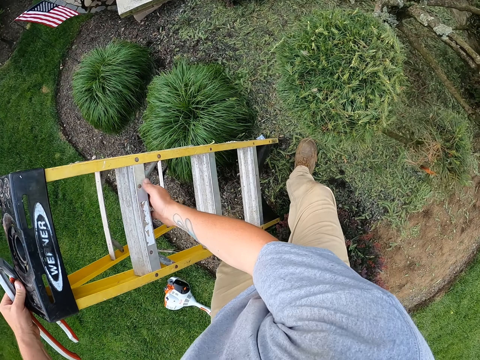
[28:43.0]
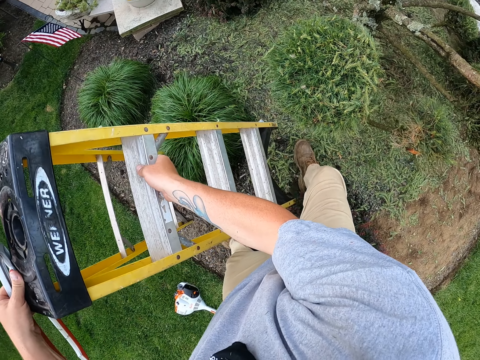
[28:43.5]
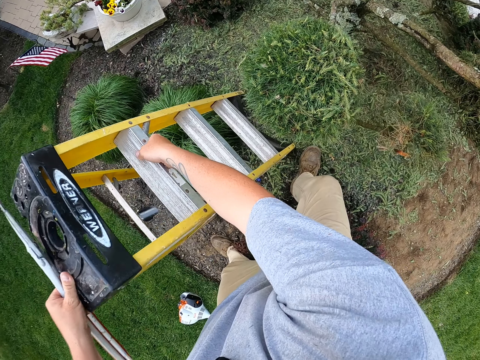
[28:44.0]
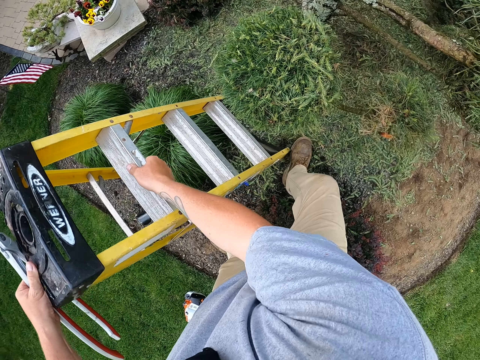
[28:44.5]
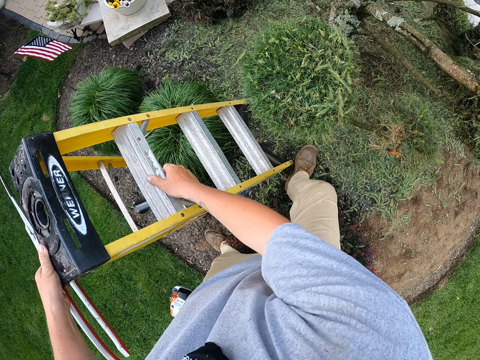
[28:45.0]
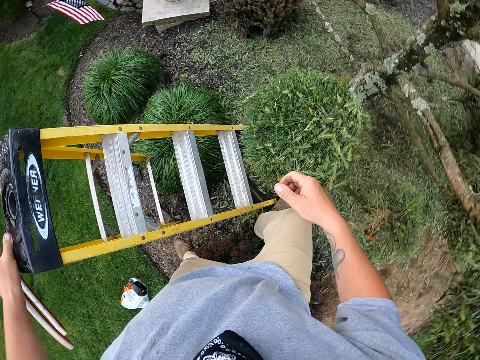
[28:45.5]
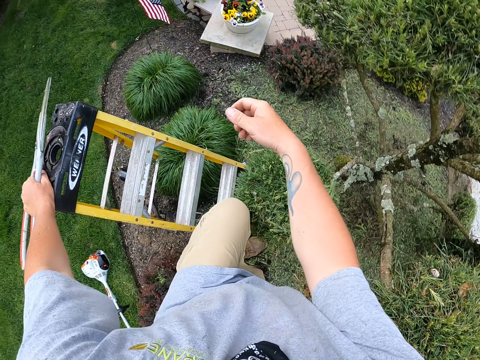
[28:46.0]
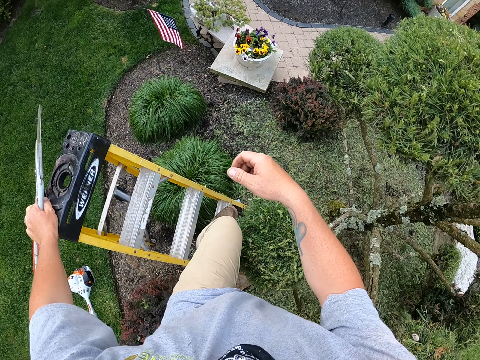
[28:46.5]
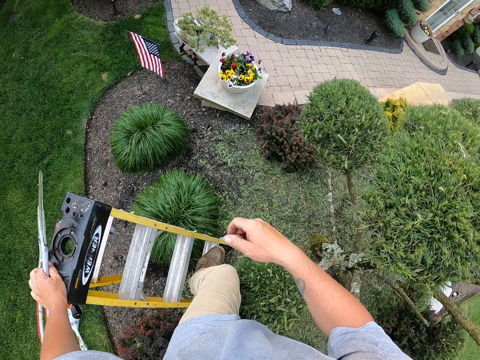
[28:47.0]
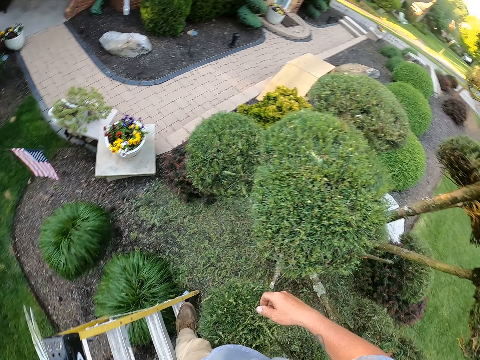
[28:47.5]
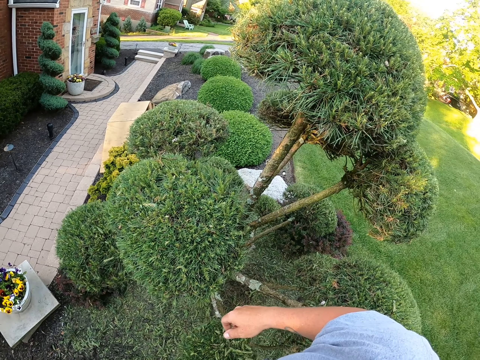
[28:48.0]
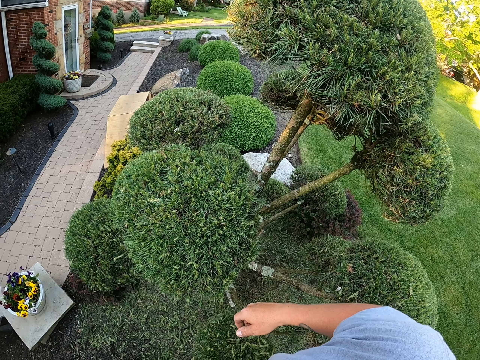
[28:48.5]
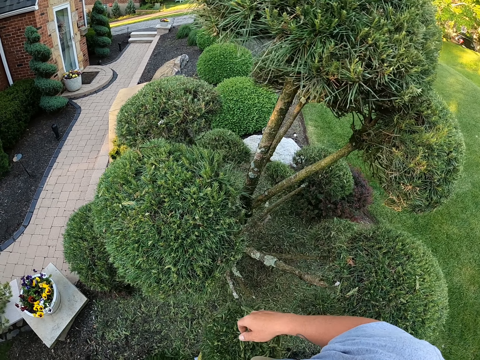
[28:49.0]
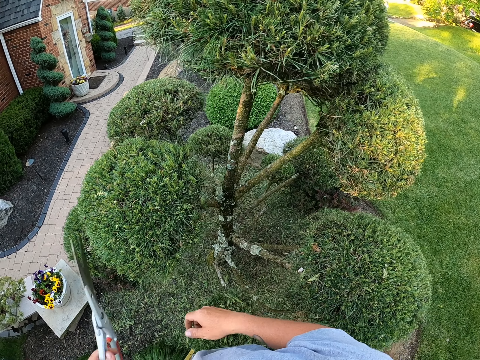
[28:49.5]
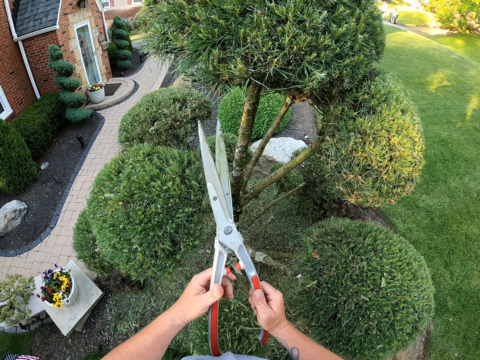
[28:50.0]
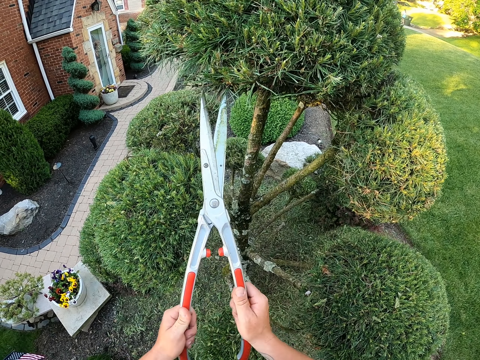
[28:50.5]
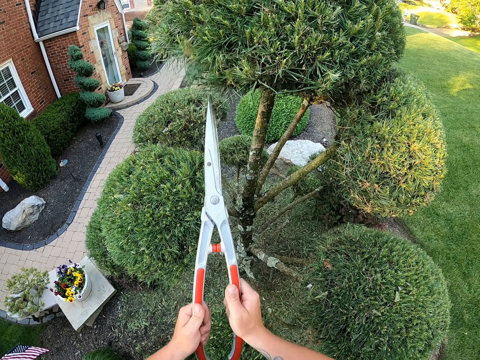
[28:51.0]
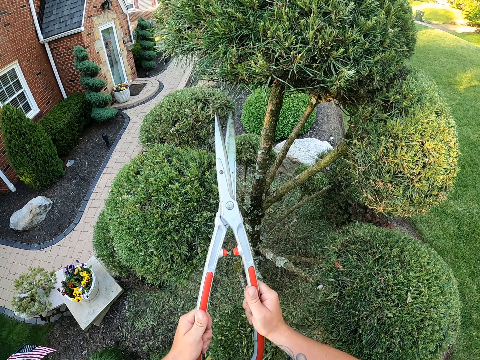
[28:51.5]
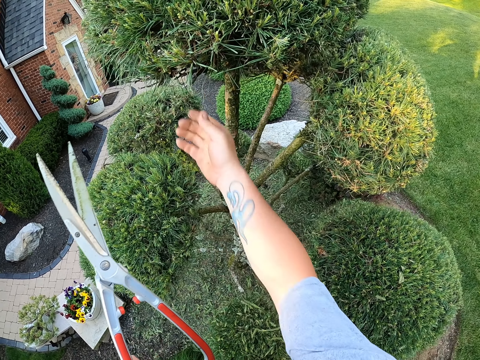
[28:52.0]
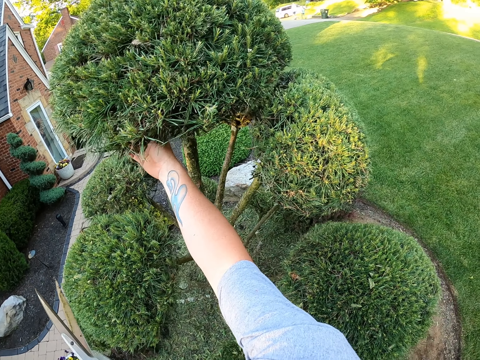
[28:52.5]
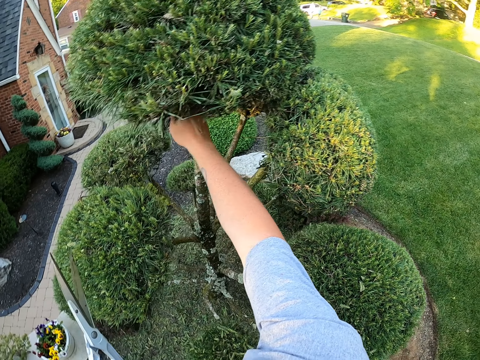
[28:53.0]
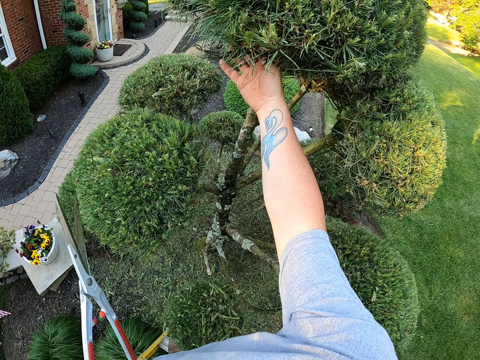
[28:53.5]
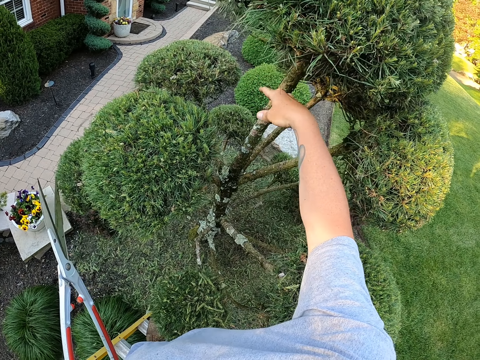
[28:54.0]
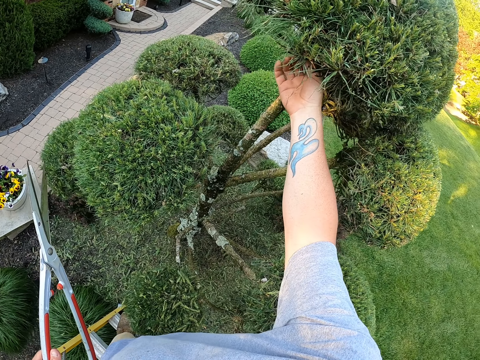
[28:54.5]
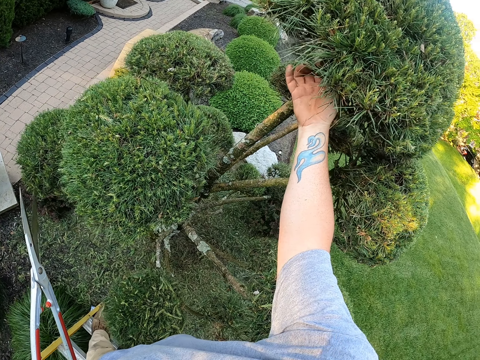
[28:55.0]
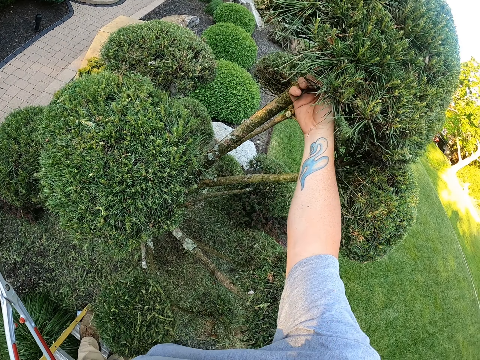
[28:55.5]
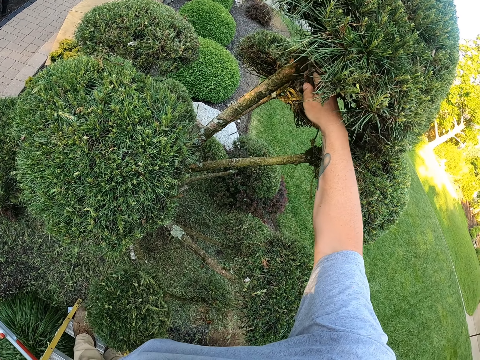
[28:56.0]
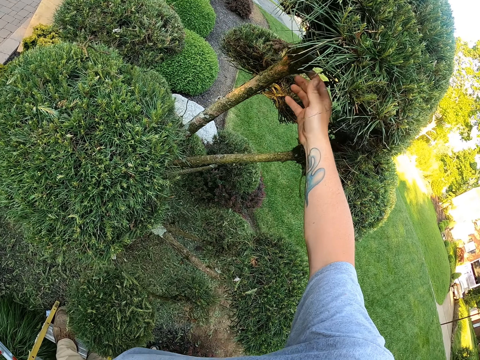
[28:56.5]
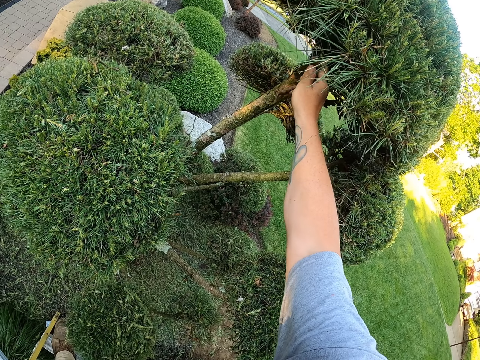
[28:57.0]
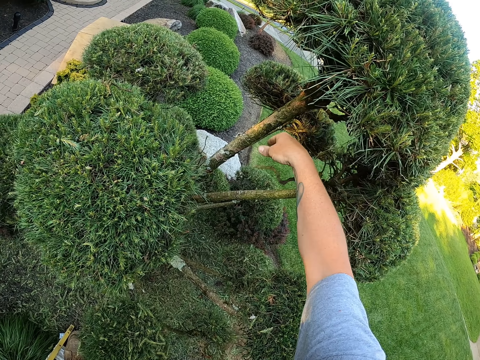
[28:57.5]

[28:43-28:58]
The camera wearer goes up the ladder and steps to the ladder. They look around, hold the garden shears with both hands, and trim the tree with the garden shears. They remove leaves from the tree with the right hand.

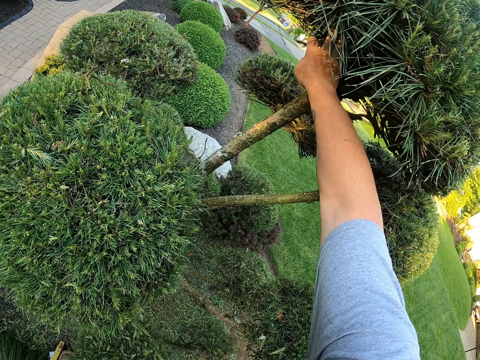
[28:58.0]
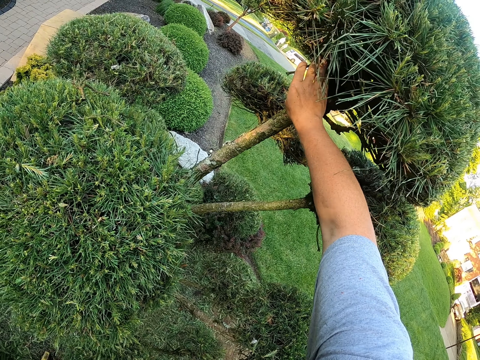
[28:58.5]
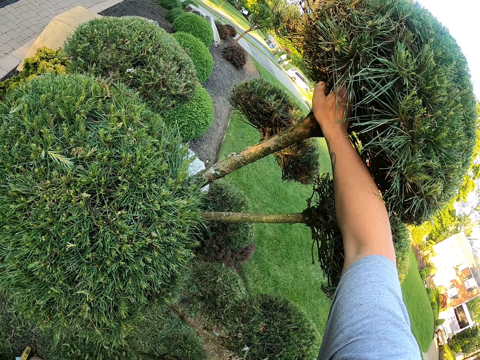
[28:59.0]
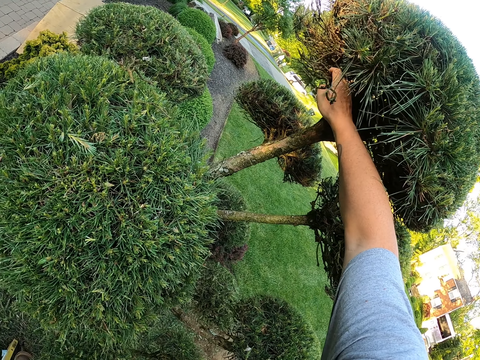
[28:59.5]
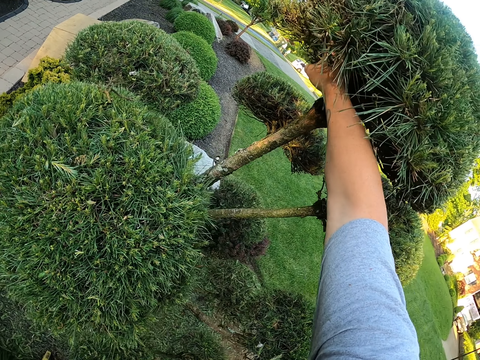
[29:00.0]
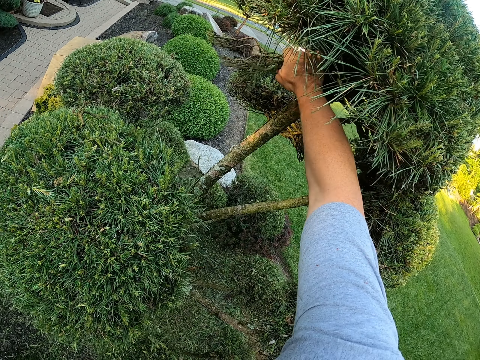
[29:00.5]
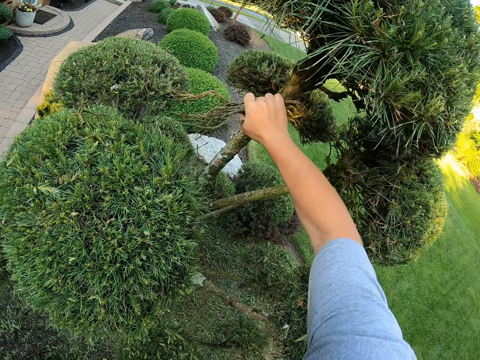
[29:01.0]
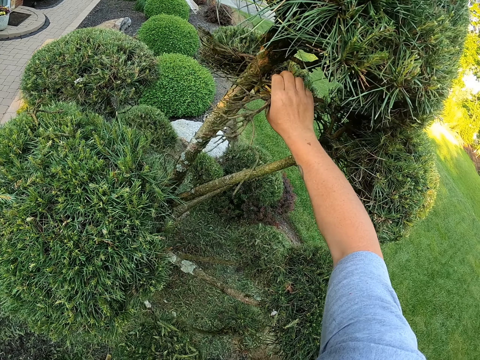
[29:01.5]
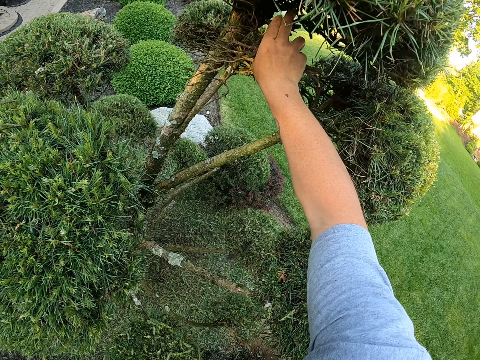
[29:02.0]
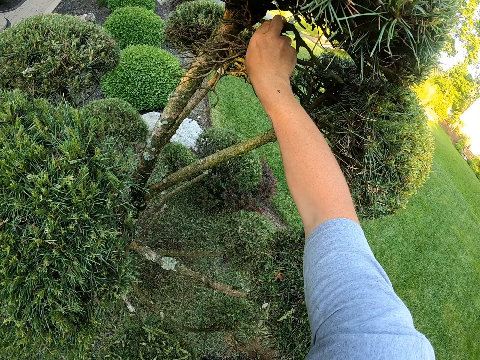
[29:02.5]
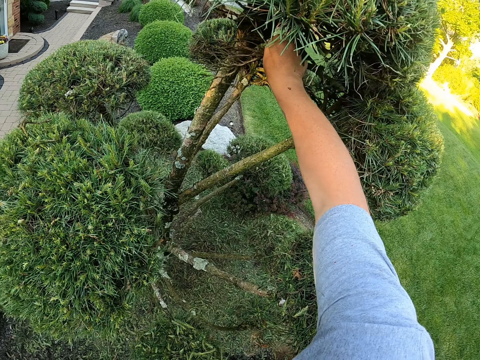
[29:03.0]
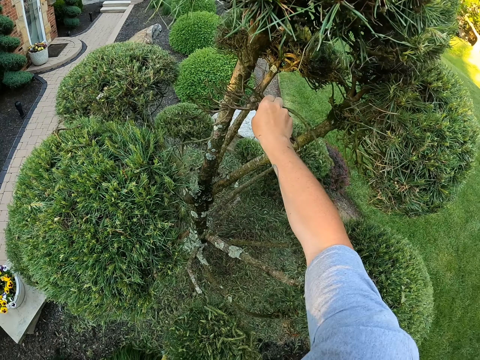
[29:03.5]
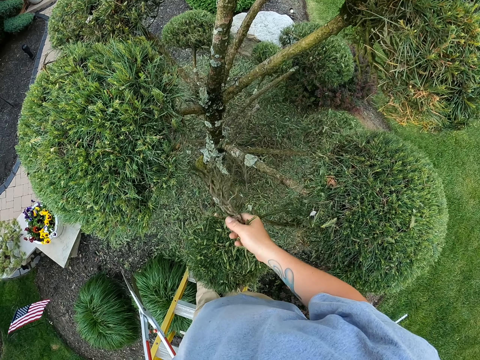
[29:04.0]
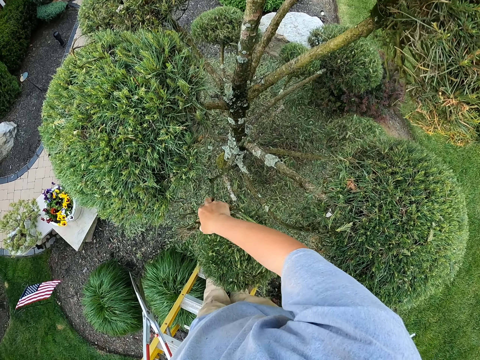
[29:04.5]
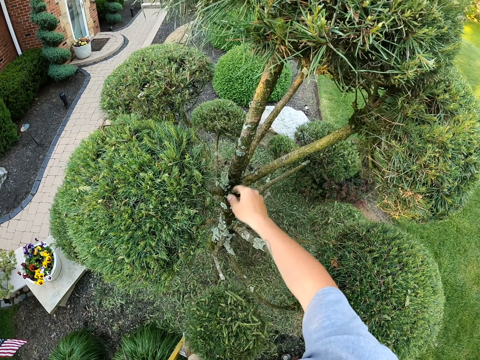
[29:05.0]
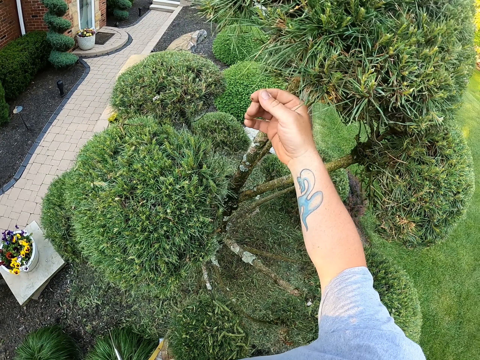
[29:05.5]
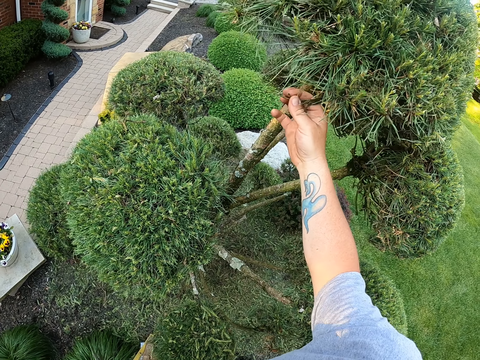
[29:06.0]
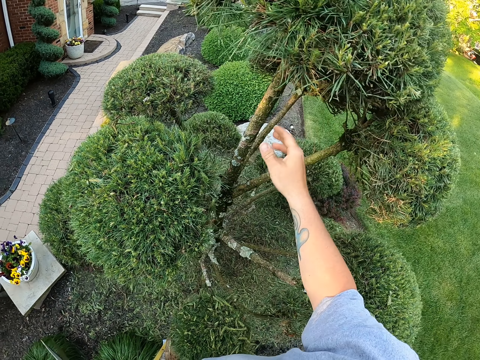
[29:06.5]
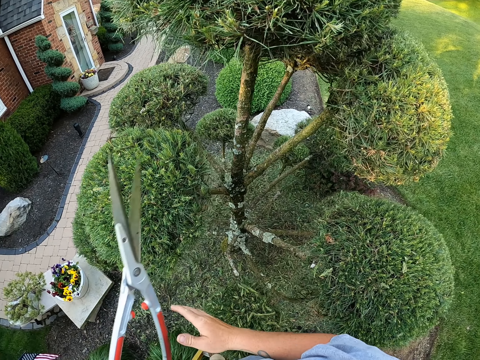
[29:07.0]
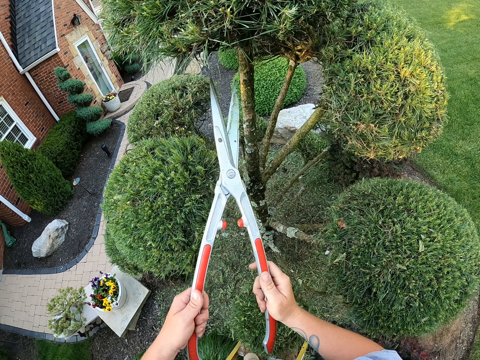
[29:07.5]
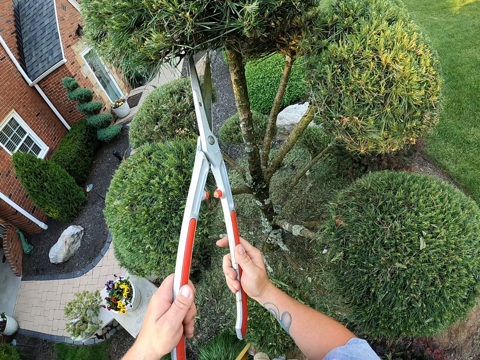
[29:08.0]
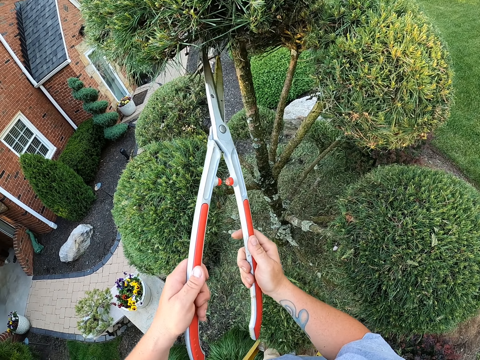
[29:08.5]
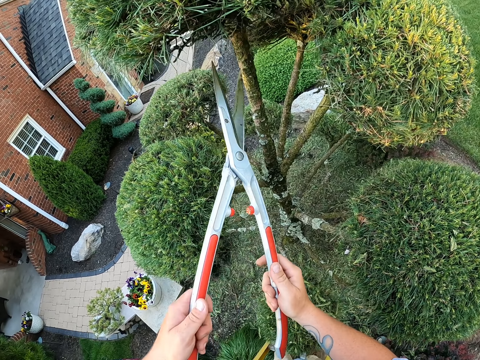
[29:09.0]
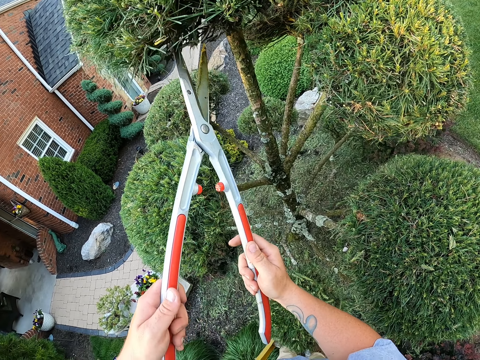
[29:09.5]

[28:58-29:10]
The camera wearer drops the leaves down. They hold the garden shears with both hands and trim the tree with the garden shears.
